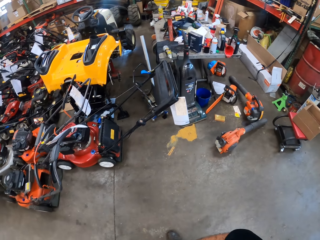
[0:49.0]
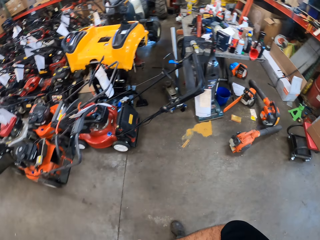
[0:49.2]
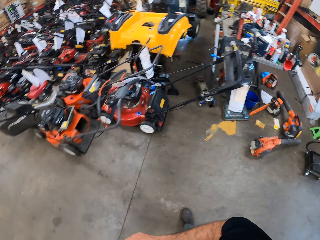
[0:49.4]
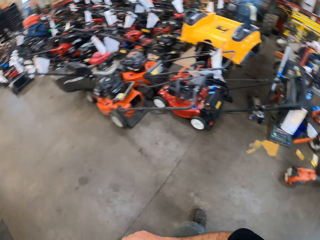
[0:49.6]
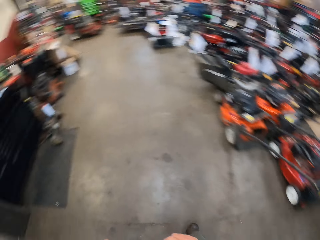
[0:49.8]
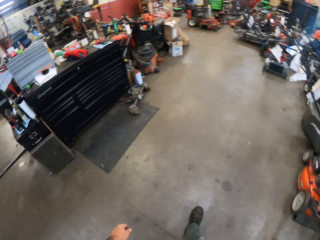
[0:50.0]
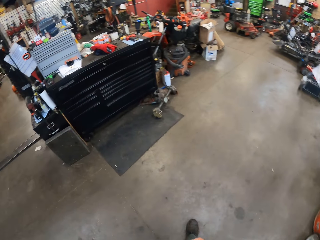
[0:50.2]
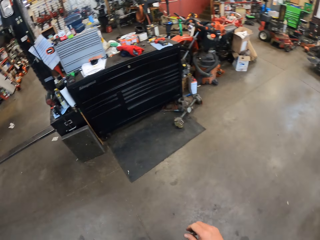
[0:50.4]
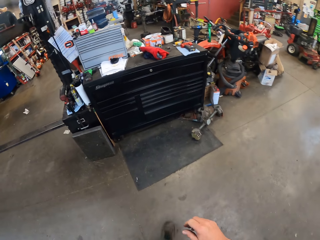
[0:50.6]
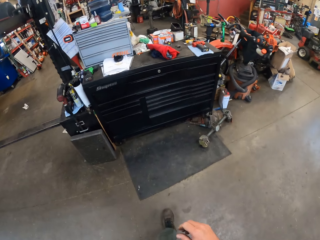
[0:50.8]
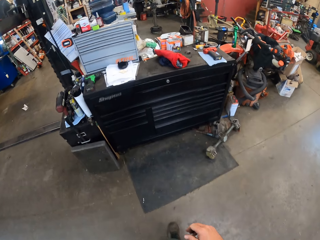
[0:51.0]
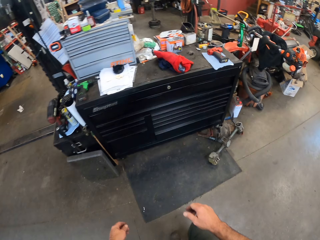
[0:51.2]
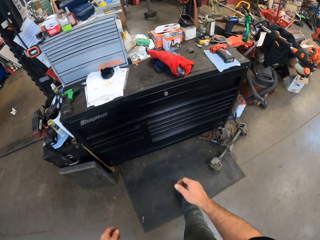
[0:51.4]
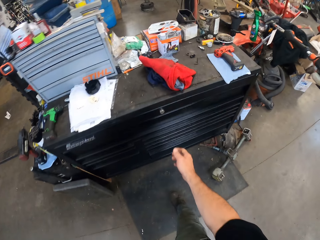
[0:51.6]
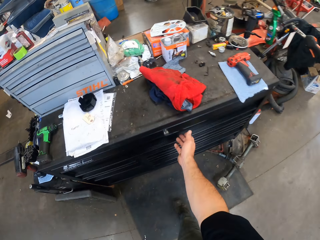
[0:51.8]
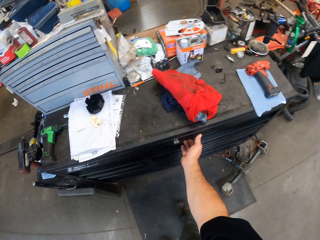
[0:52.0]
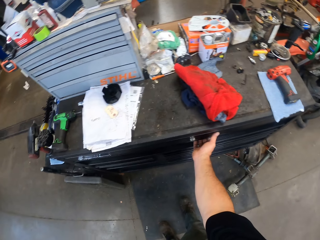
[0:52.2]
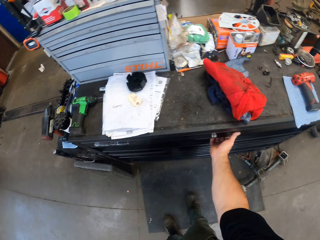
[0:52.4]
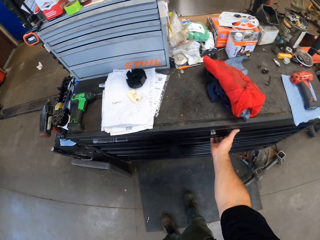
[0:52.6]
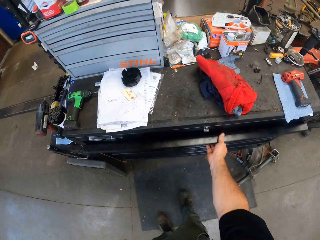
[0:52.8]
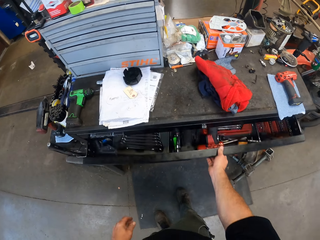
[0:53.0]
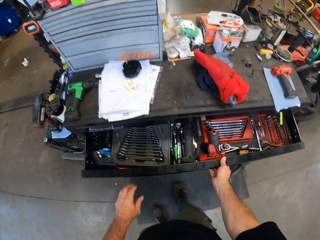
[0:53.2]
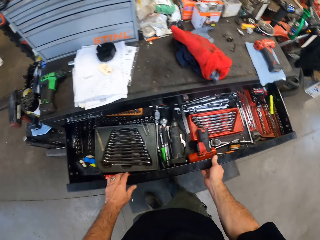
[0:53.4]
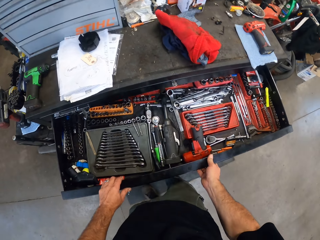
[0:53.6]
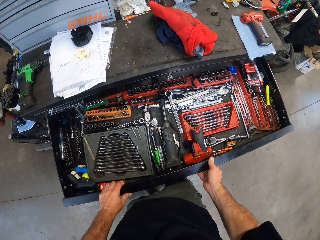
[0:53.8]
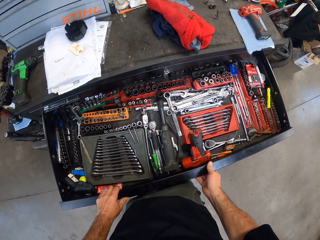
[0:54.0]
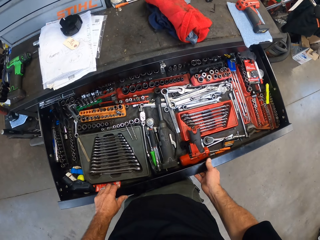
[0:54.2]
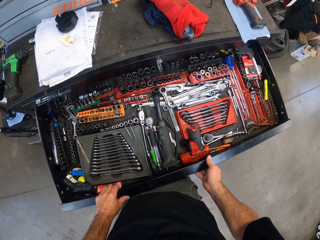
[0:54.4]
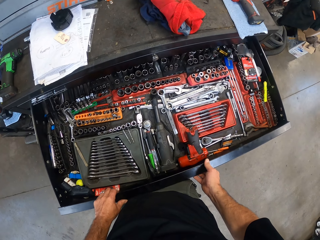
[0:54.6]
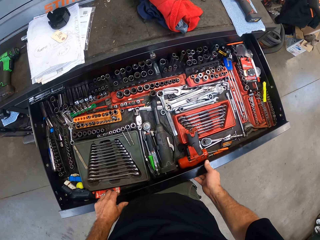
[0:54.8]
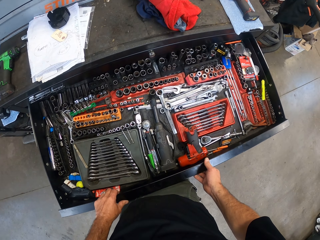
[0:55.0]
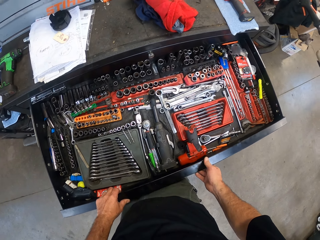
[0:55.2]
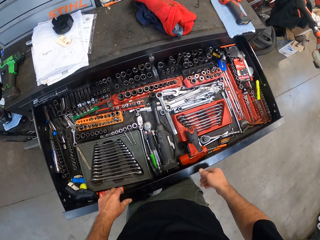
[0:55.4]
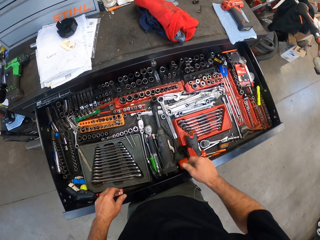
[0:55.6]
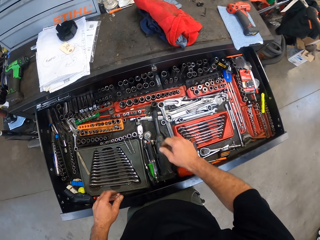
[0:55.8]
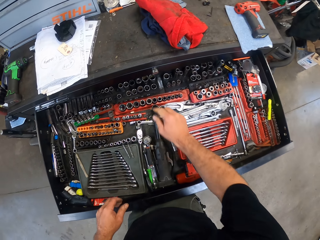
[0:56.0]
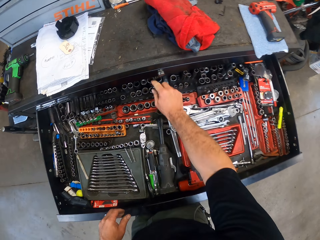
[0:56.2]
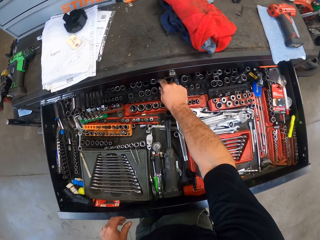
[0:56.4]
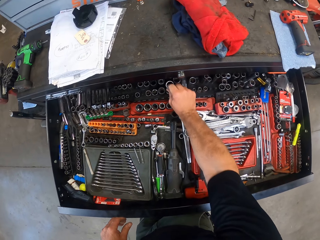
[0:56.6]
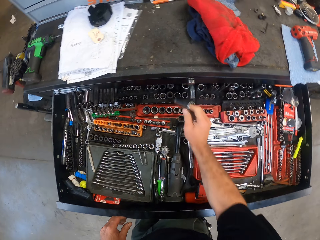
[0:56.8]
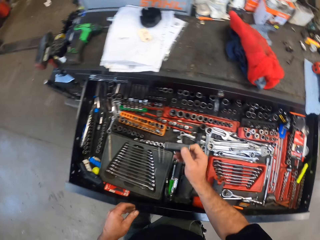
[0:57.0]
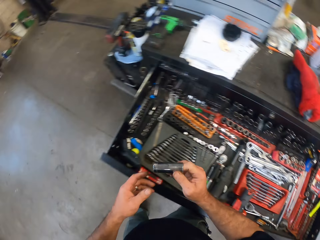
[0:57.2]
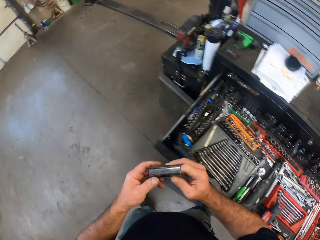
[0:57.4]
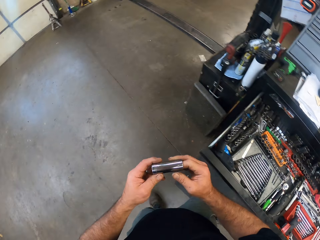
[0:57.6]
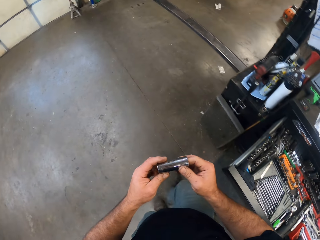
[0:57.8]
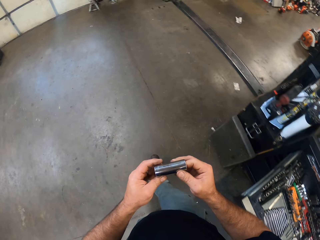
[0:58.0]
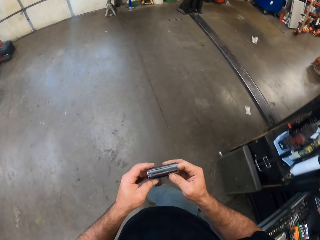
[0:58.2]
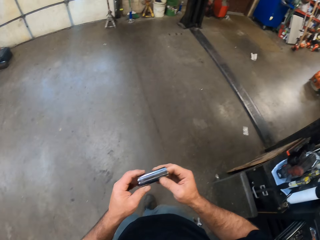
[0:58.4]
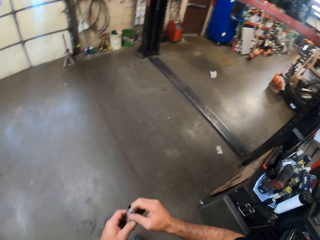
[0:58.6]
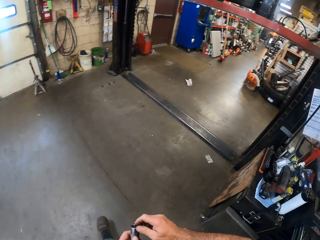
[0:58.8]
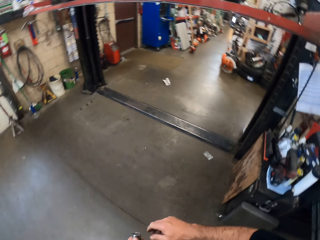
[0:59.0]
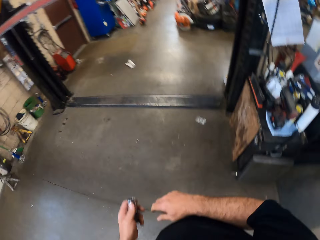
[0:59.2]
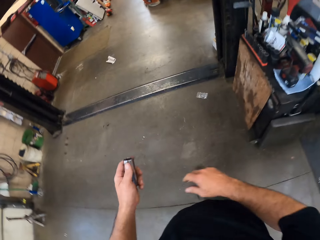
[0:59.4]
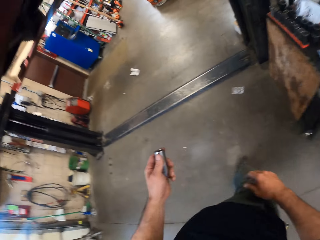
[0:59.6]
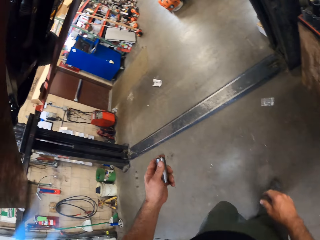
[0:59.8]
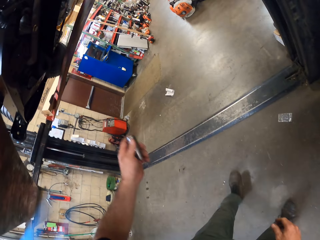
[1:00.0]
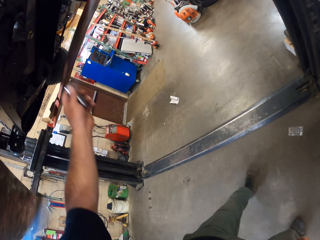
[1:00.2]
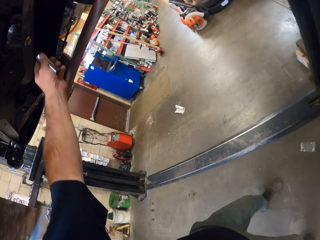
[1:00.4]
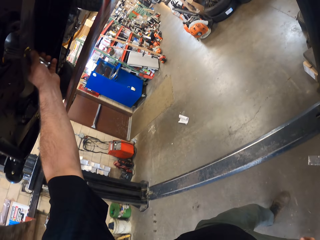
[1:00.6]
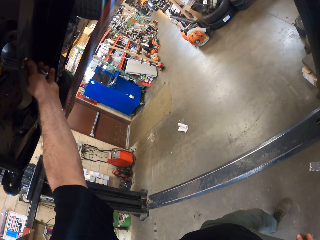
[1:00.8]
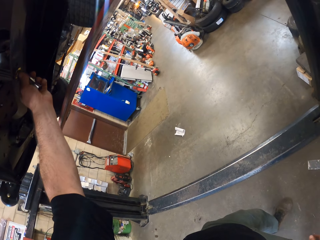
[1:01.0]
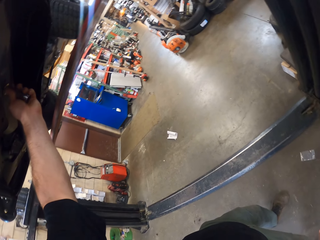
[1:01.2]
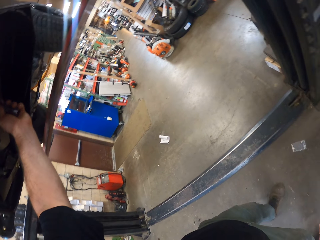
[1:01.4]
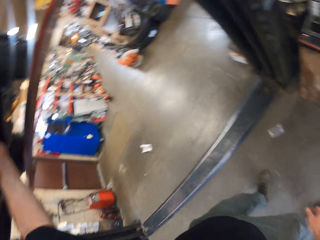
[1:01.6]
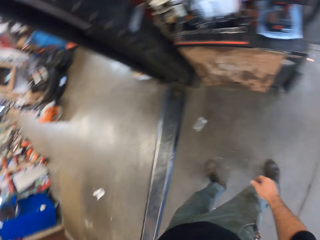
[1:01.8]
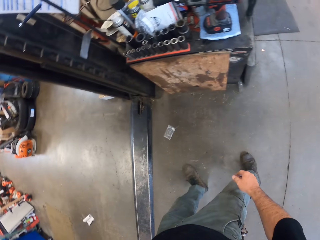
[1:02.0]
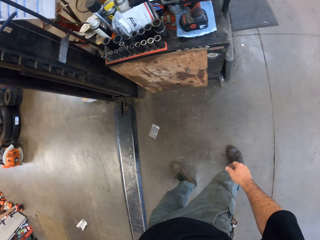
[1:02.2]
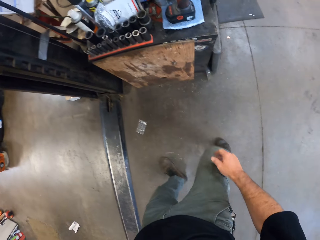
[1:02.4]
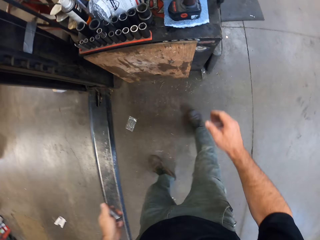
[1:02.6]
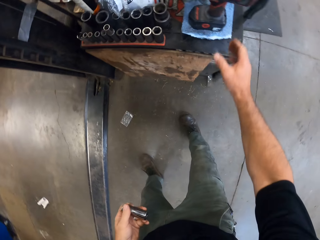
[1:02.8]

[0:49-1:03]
The camera wearer opens the tool box with his right hand. He picks up another bolt extractor inside the tool box with his right hand. He walks towards the mower. He passes the bolt extractor from his right hand to his left hand. He attempts fixing the bolt extractor on the hex nut on the mower deck with his left hand.

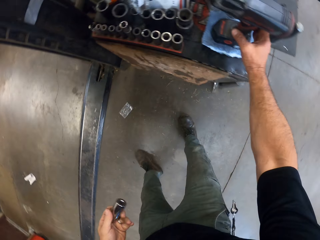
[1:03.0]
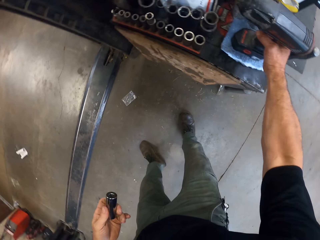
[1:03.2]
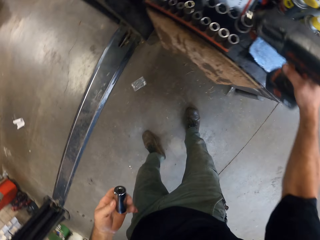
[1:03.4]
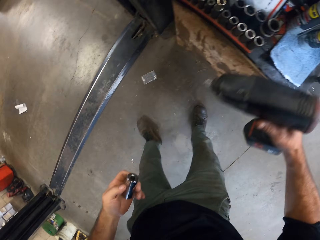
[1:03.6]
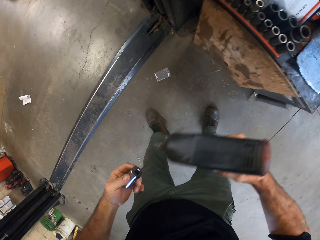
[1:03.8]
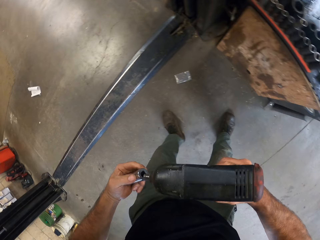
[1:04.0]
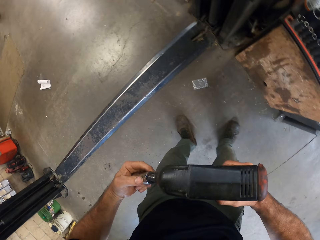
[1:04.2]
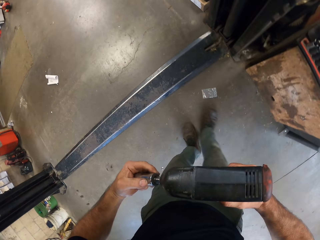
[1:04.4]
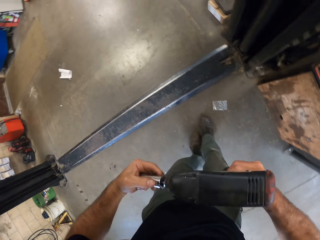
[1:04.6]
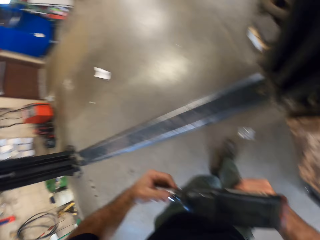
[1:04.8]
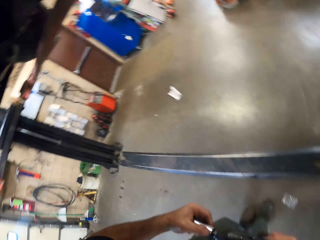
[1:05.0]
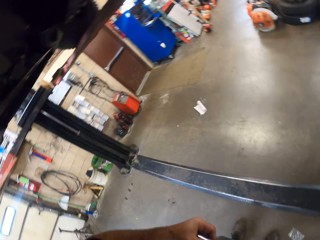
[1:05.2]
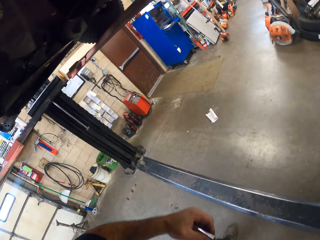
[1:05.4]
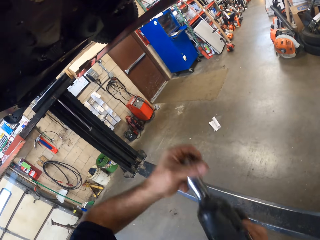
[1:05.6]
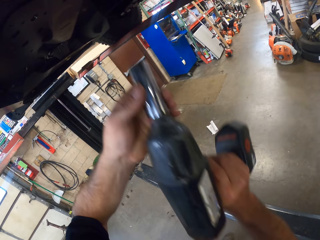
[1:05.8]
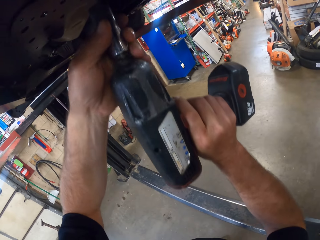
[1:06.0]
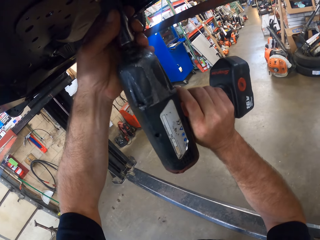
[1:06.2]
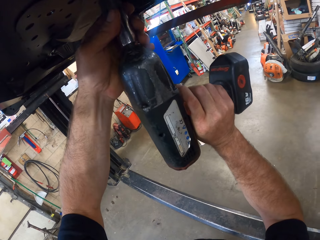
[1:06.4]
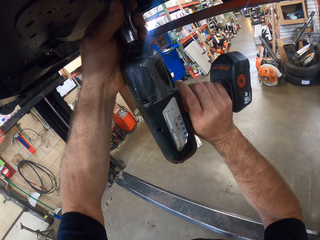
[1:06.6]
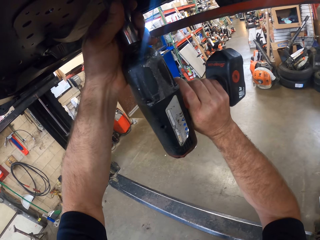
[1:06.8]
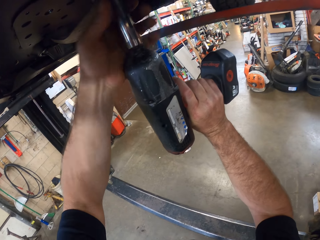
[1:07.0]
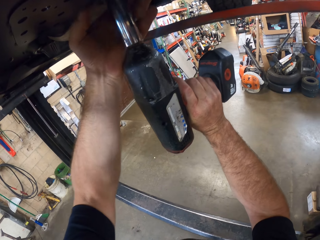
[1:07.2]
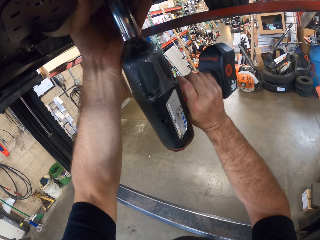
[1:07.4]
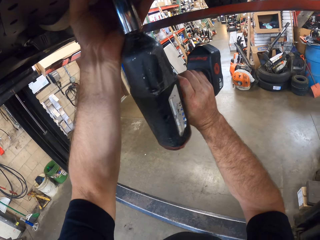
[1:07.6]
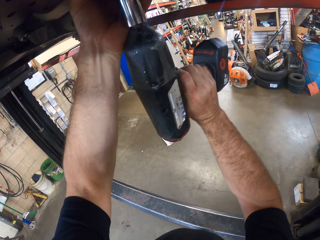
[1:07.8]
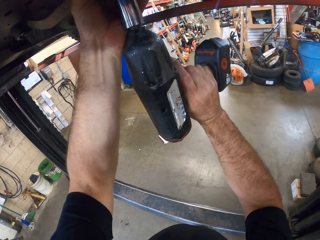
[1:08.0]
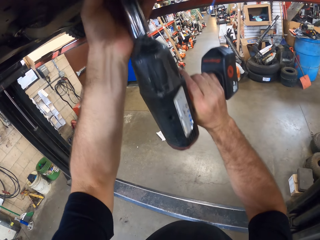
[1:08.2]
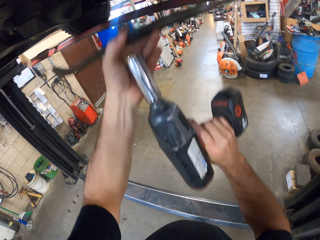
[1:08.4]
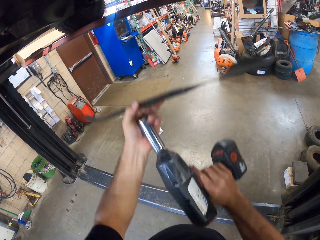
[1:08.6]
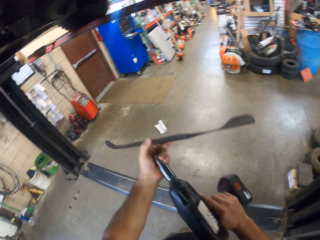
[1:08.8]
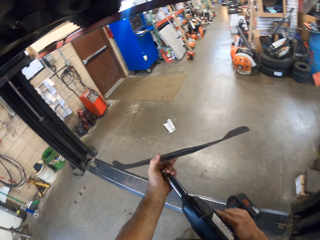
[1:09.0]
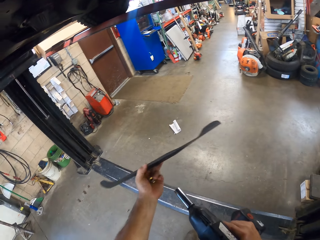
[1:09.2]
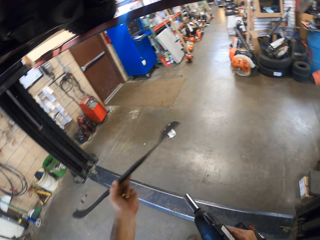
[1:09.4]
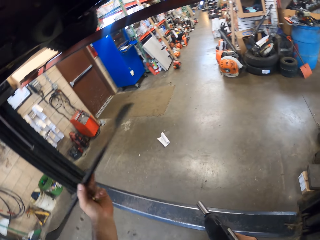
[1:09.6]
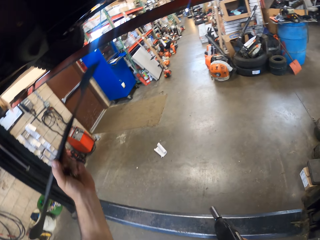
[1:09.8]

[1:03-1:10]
The camera wearer picks up a cordless impact wrench on the table with his right hand. He attaches the bolt extractor to the cordless impact wrench. He removes a blade in the mower deck with the cordless impact wrench in his hands.
